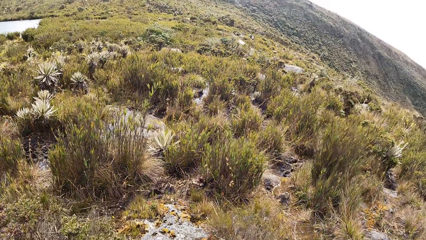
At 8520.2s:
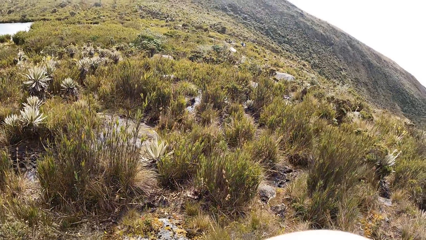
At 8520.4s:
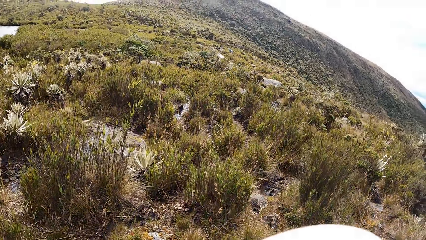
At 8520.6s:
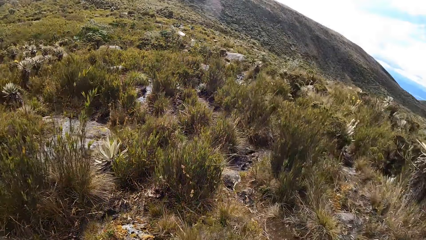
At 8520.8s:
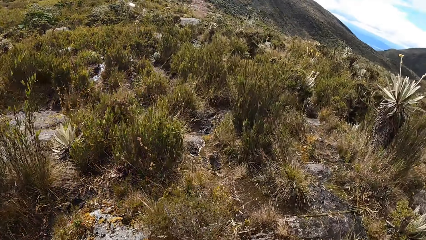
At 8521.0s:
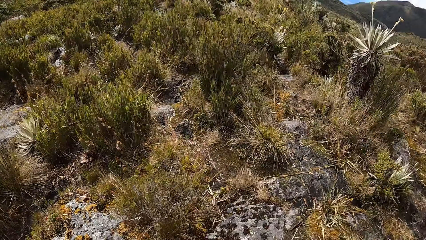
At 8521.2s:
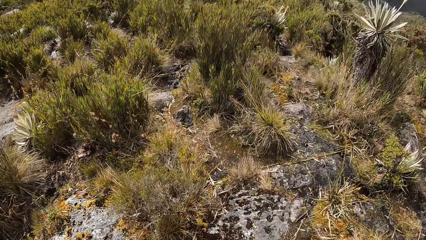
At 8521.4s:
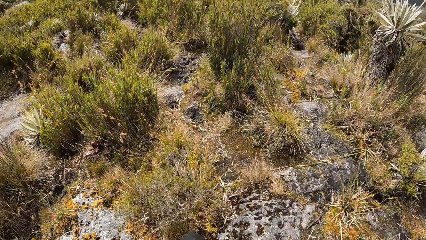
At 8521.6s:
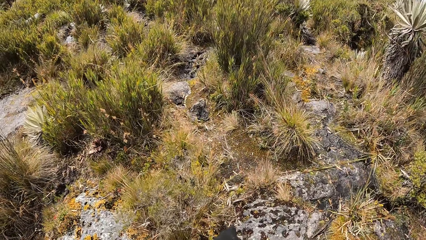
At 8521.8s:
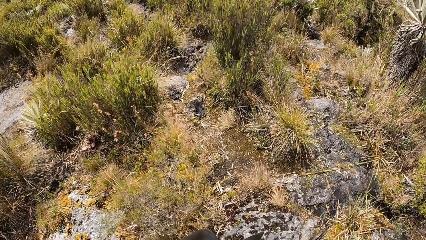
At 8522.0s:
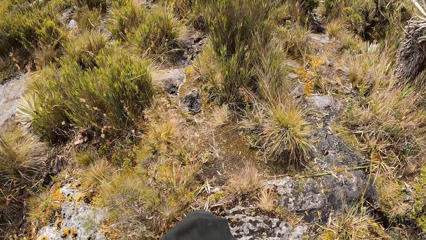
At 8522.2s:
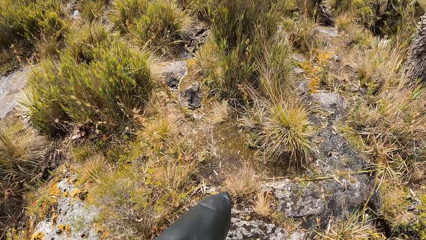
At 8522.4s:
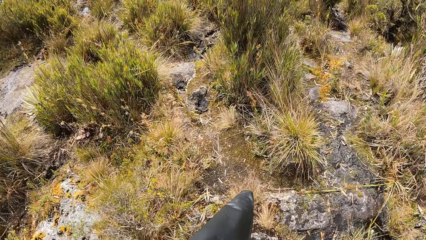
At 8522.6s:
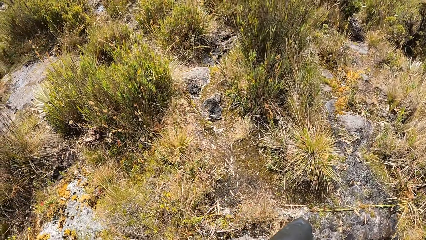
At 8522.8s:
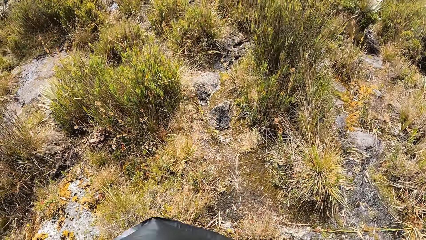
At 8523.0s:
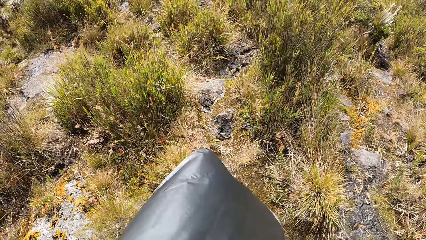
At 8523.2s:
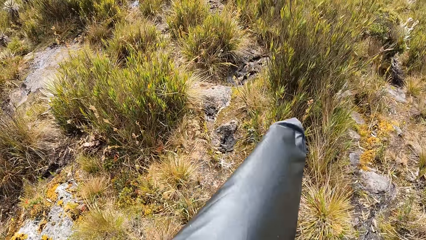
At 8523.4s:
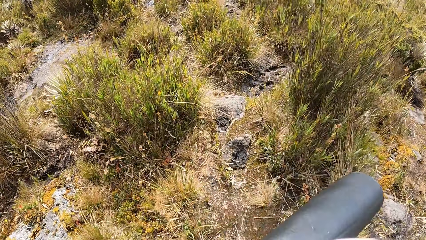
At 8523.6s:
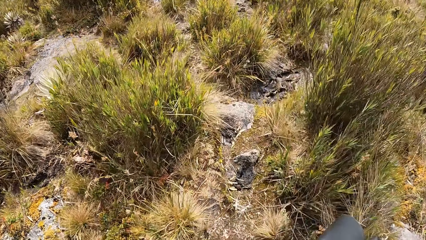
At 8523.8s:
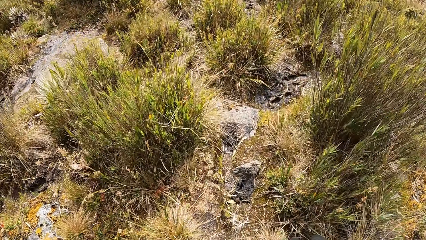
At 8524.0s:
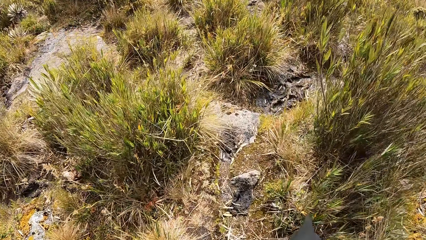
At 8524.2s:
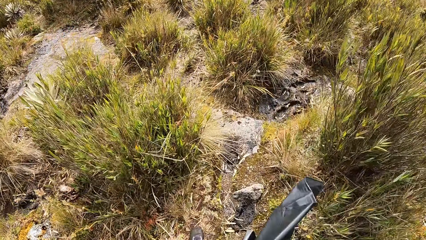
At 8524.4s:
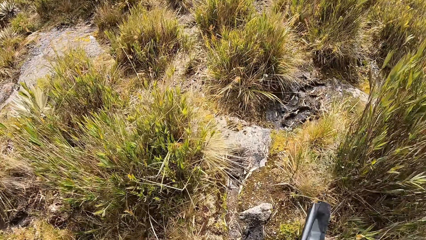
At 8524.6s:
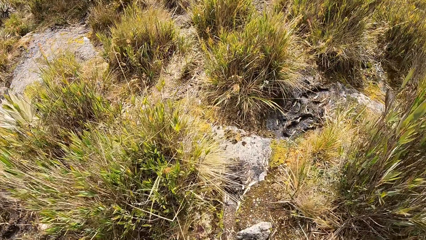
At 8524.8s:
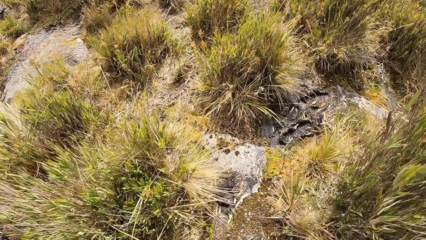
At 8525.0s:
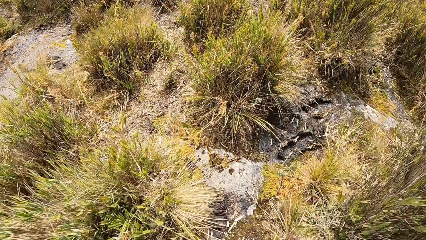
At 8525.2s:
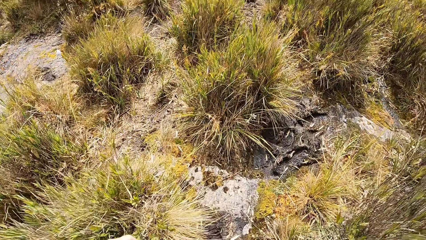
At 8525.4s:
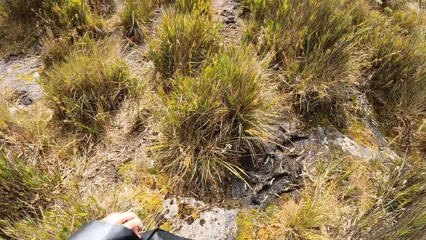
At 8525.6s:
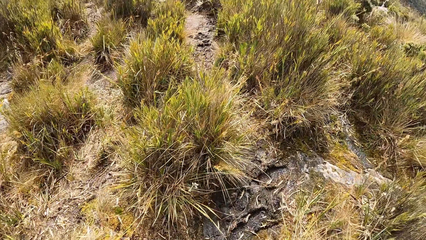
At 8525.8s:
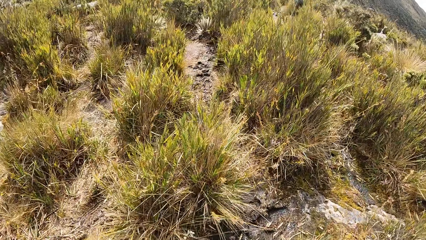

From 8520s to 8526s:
The camera wearer is walking around.

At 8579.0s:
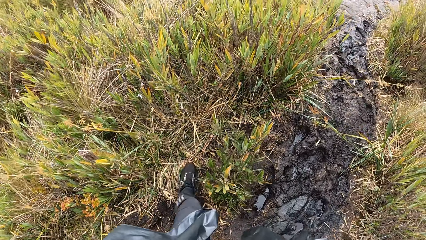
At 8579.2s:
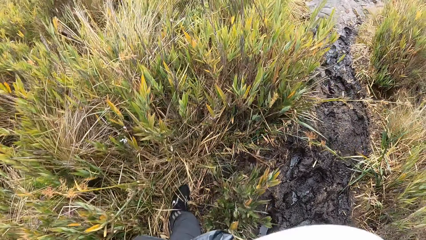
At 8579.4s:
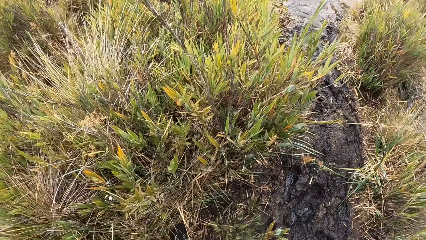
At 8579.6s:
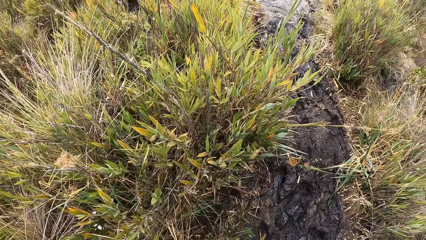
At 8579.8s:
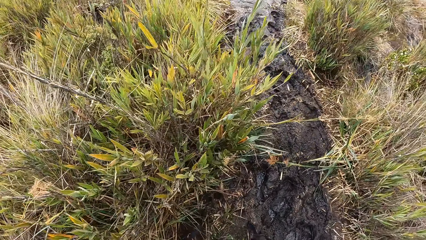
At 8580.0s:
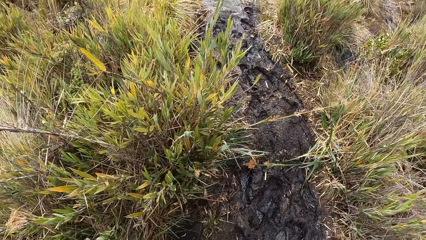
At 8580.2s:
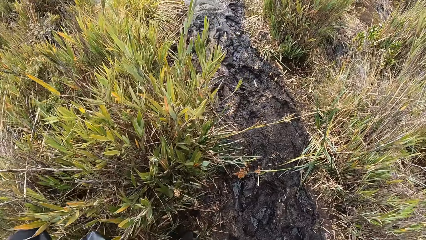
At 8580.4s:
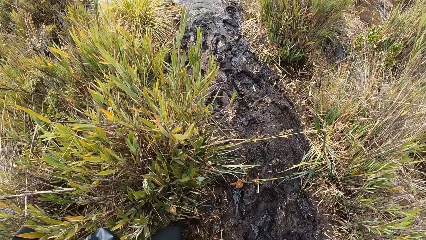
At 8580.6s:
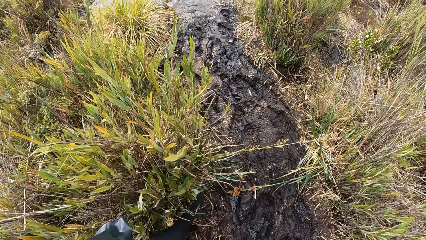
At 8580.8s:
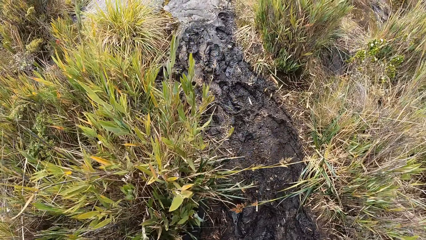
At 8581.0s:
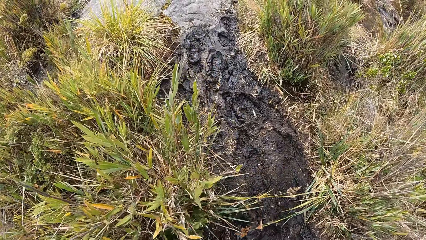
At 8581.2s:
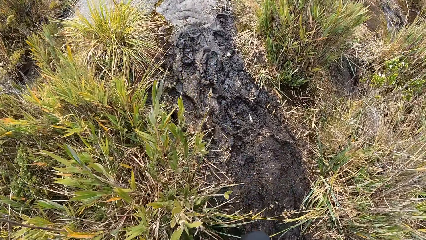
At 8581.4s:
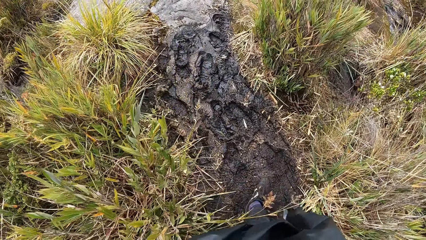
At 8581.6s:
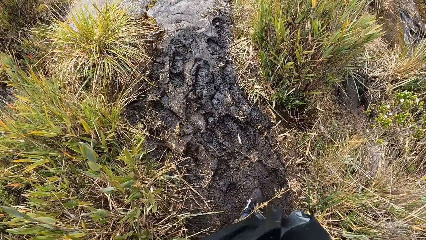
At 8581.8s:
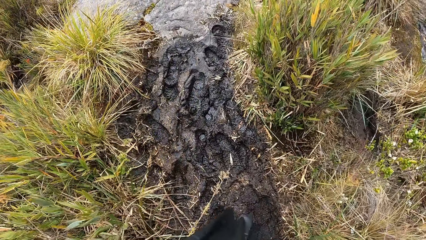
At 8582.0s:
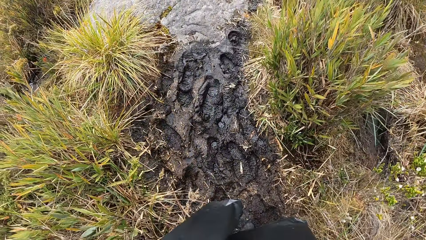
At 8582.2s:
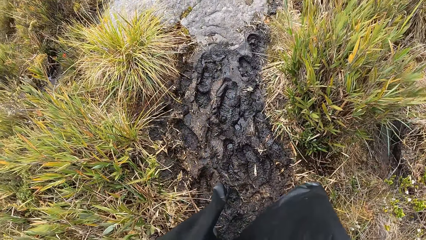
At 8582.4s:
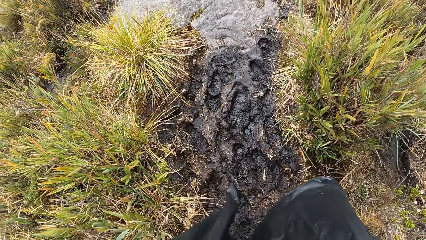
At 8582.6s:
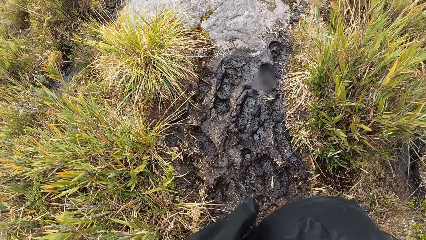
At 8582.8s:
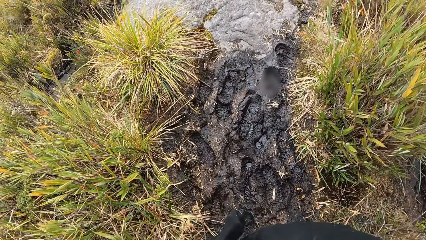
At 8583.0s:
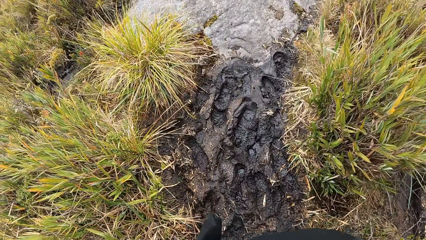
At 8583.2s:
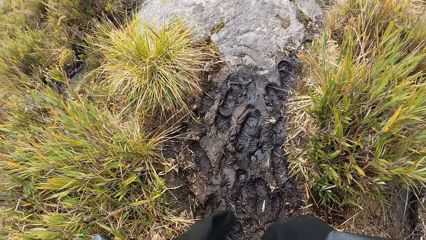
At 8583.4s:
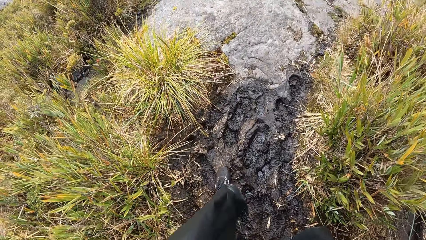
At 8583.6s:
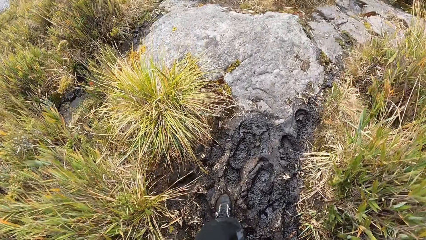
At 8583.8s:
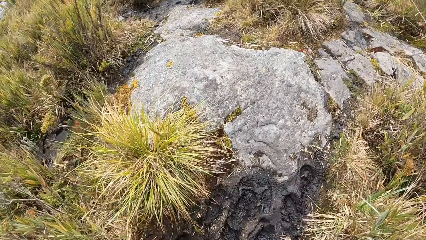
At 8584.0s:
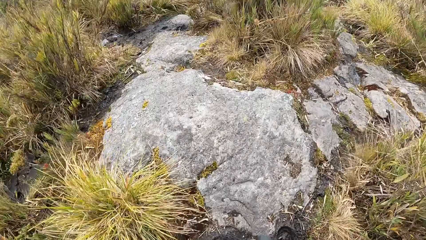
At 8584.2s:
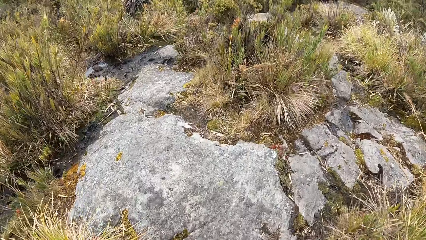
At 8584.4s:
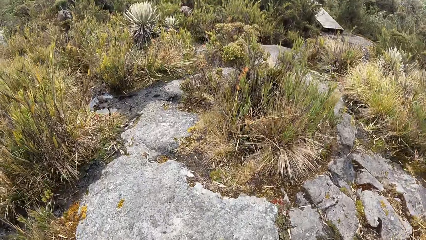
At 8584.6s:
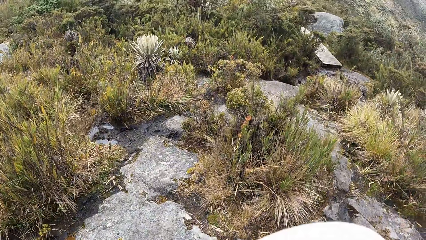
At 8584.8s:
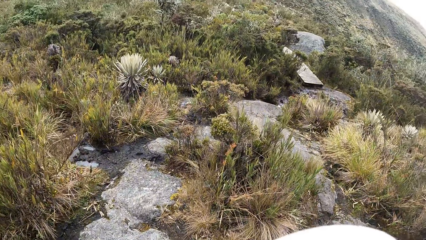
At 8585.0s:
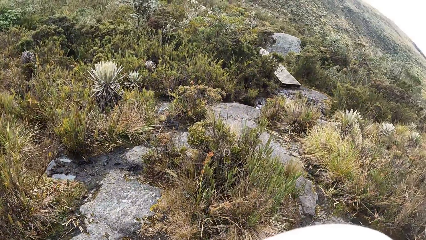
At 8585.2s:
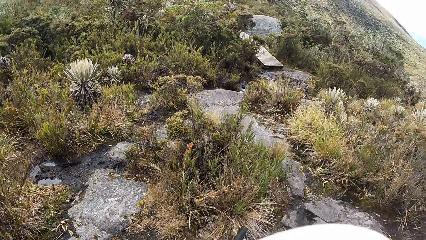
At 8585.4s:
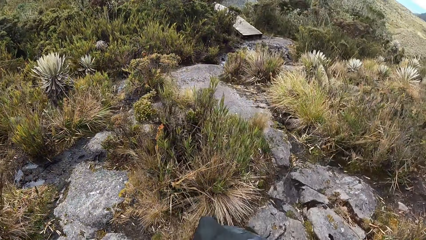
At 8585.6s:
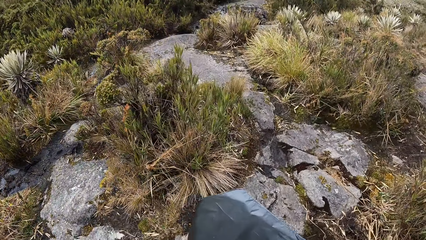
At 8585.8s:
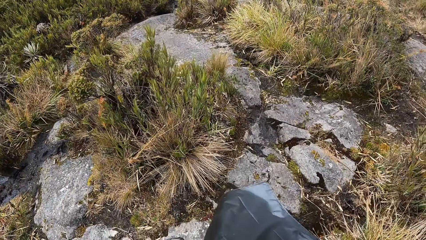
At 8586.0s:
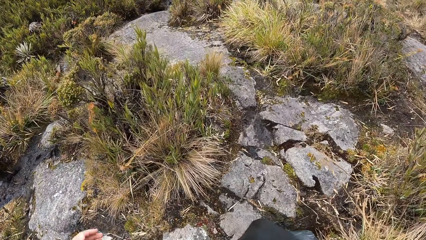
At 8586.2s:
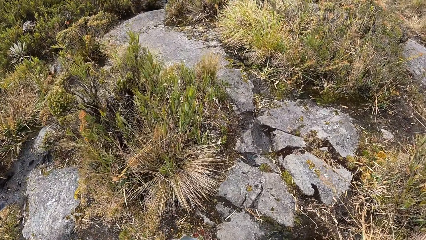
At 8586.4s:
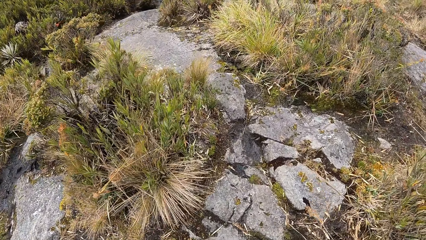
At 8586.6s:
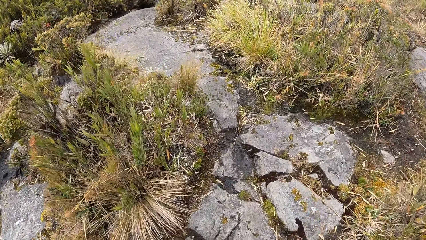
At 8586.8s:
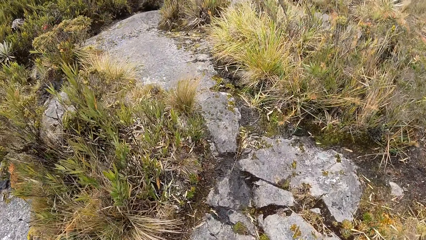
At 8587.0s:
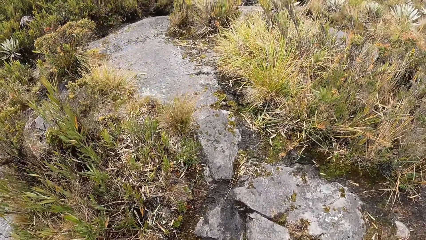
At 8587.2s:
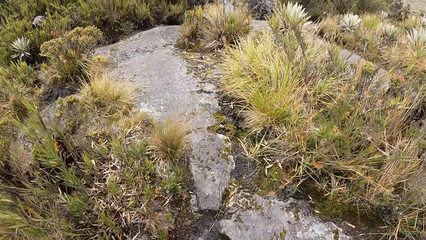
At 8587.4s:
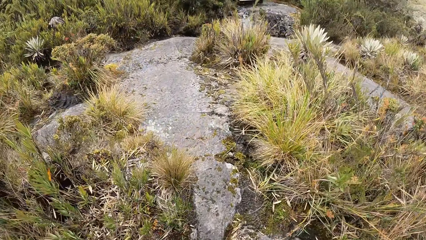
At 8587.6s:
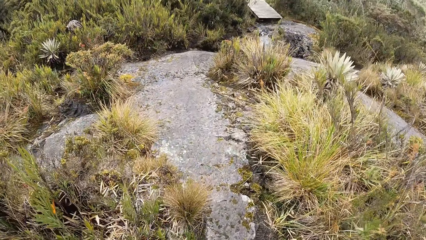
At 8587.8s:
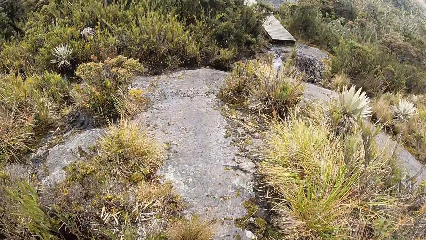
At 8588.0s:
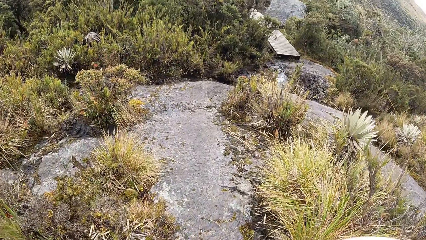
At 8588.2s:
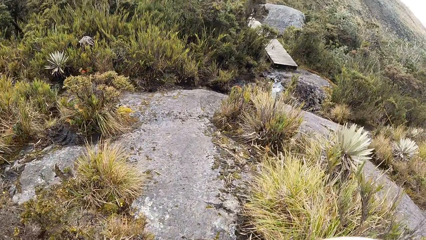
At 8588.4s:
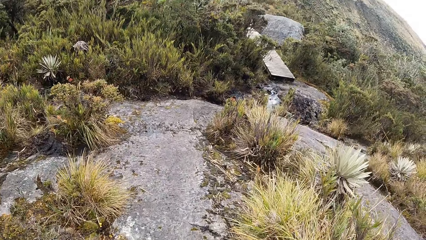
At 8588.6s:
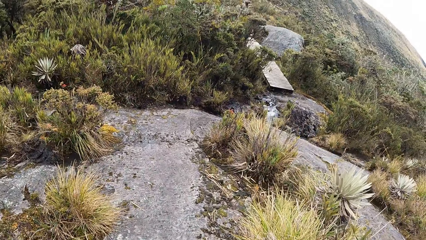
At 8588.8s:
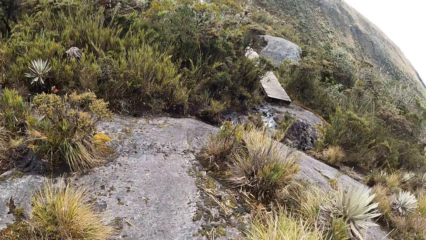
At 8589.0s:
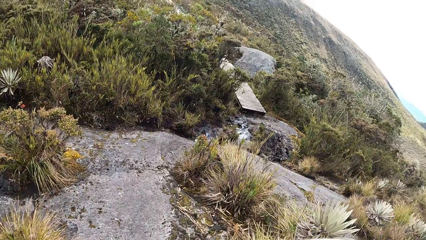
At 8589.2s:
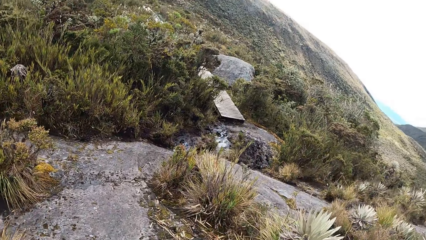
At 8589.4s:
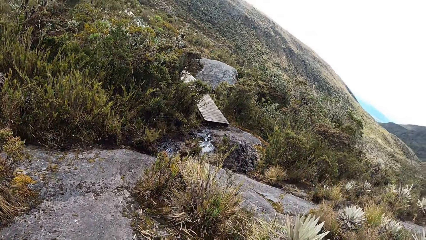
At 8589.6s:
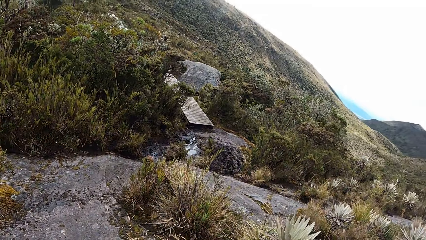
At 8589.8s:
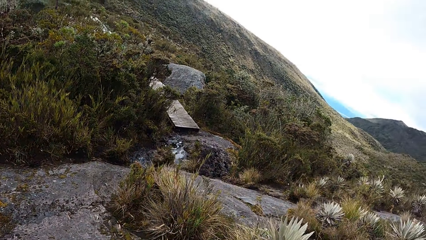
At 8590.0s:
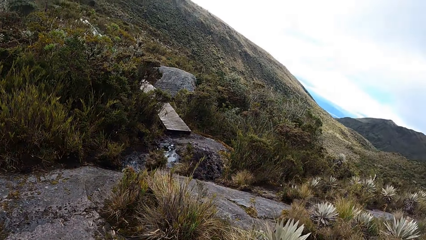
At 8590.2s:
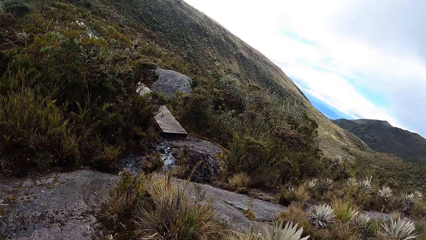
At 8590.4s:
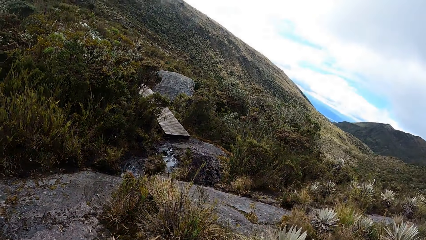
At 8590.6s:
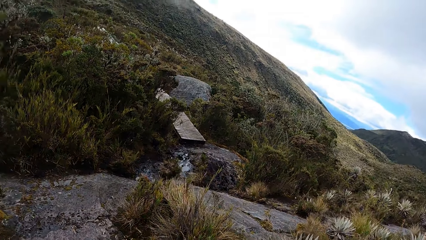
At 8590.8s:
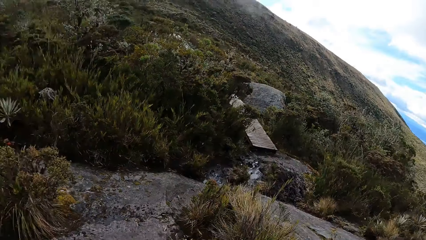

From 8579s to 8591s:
The camera wearer is walking on the mud.
